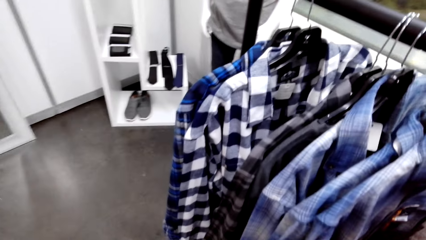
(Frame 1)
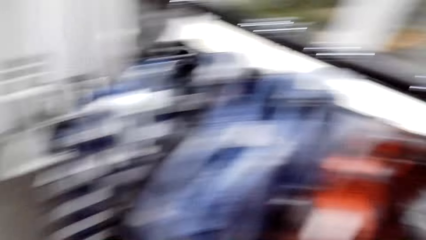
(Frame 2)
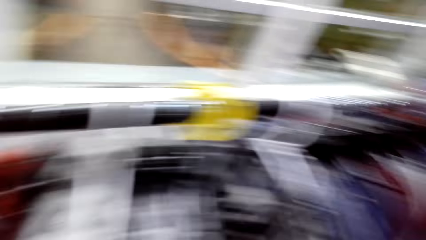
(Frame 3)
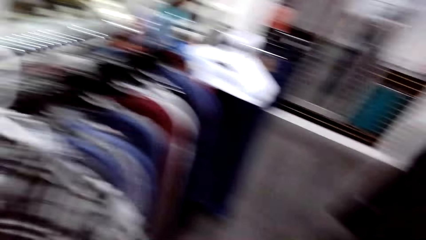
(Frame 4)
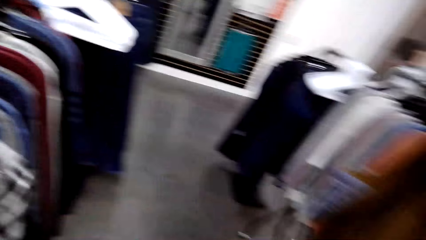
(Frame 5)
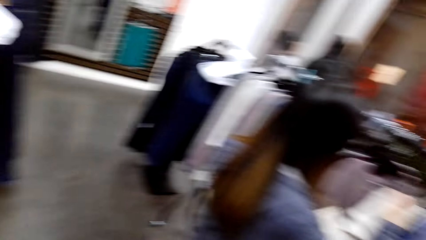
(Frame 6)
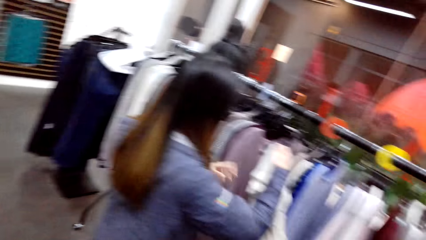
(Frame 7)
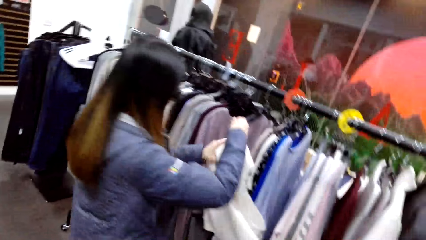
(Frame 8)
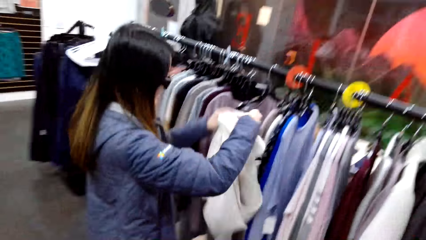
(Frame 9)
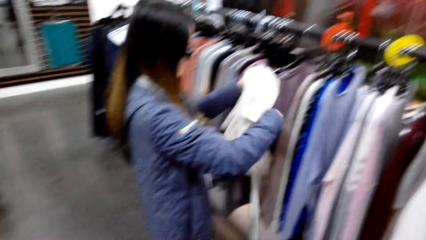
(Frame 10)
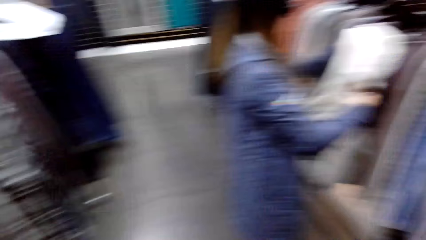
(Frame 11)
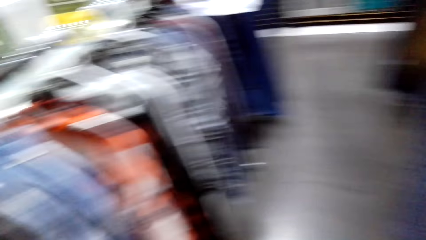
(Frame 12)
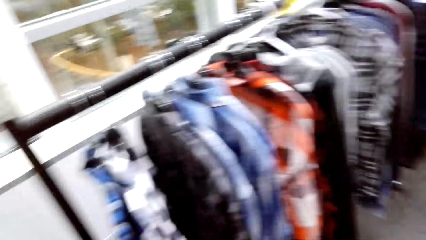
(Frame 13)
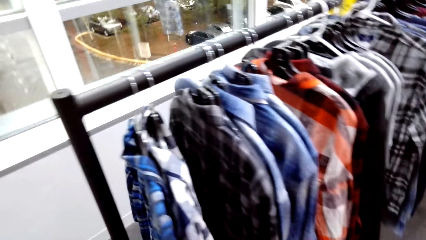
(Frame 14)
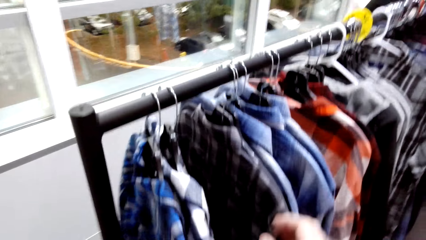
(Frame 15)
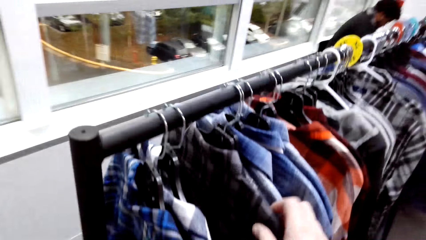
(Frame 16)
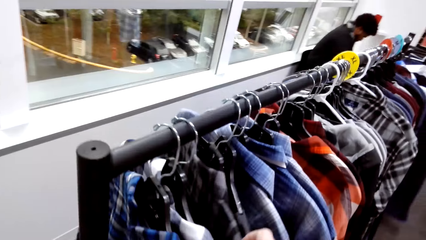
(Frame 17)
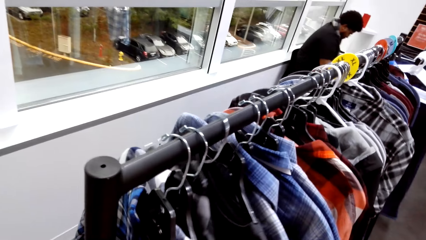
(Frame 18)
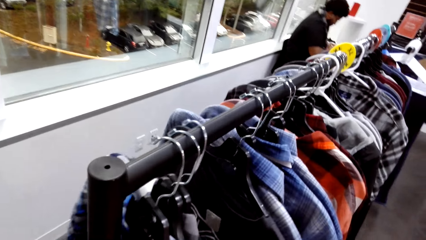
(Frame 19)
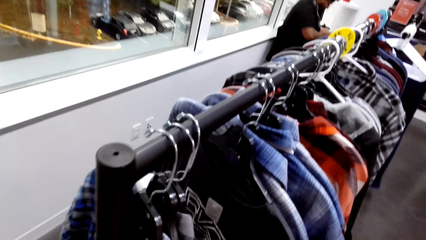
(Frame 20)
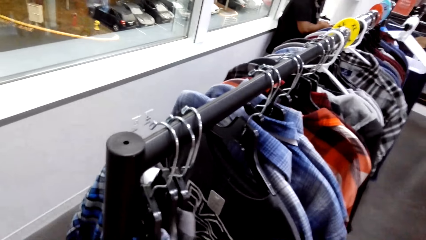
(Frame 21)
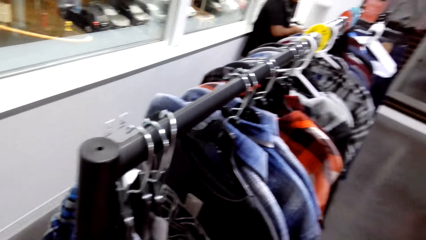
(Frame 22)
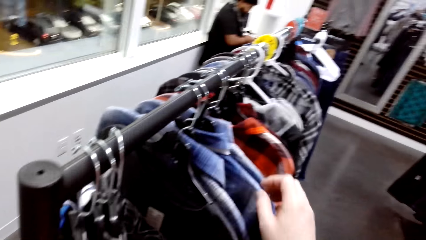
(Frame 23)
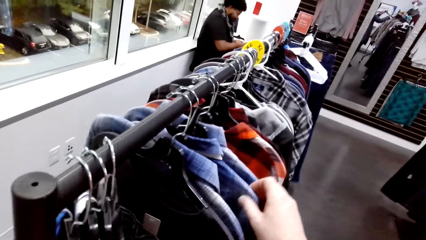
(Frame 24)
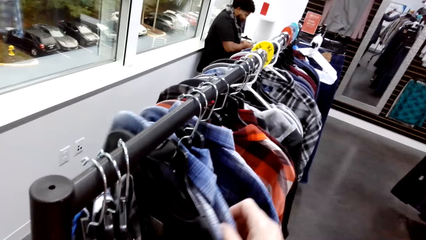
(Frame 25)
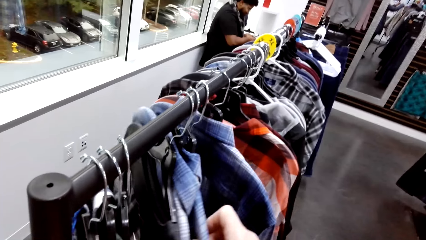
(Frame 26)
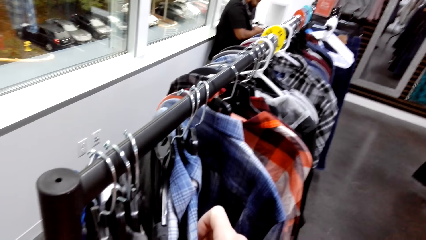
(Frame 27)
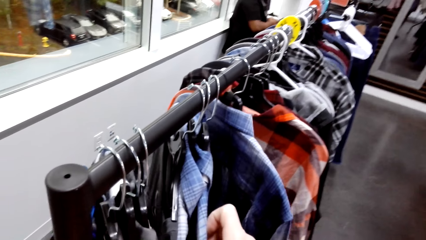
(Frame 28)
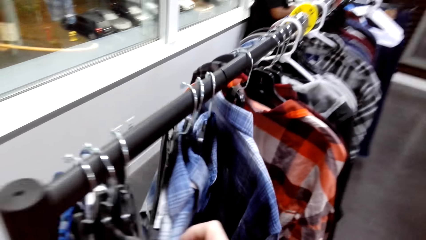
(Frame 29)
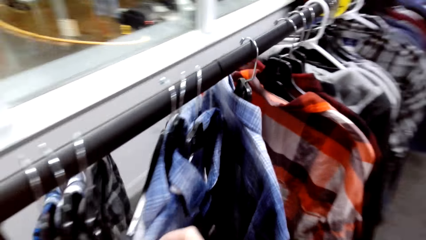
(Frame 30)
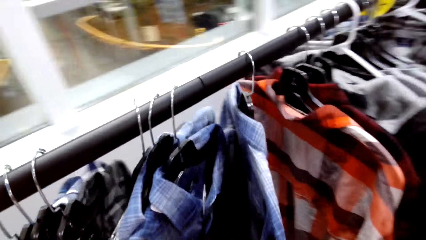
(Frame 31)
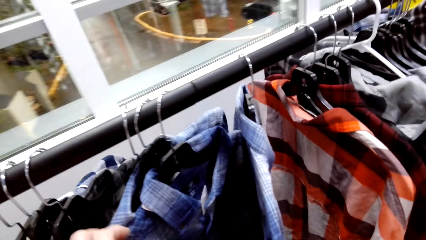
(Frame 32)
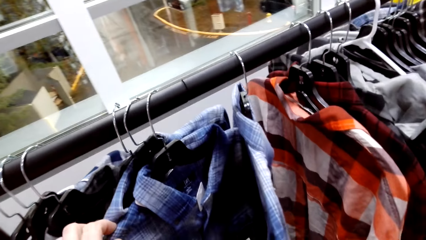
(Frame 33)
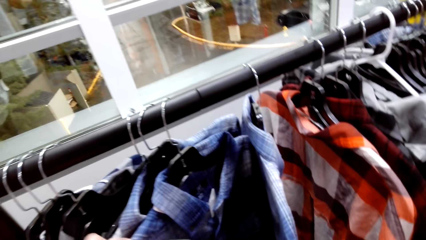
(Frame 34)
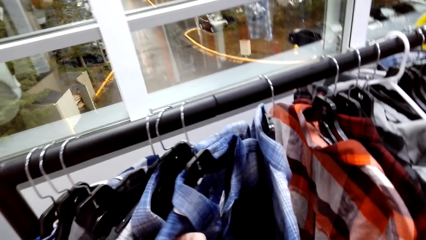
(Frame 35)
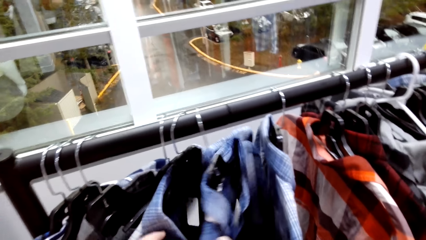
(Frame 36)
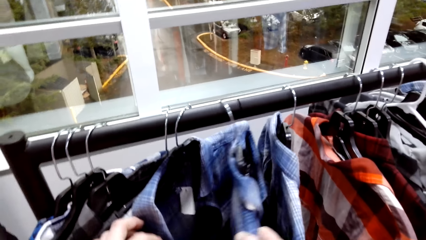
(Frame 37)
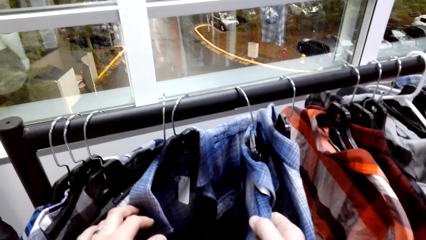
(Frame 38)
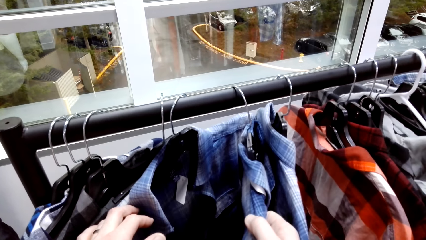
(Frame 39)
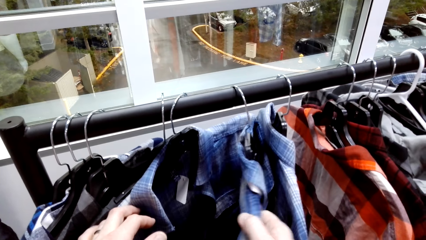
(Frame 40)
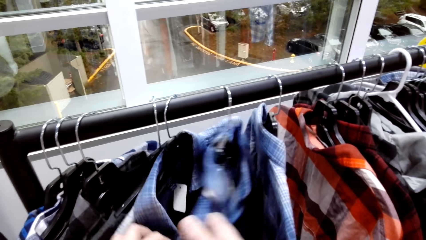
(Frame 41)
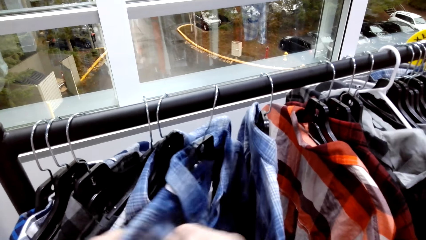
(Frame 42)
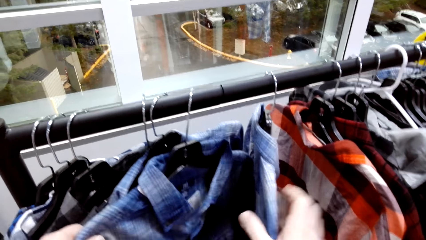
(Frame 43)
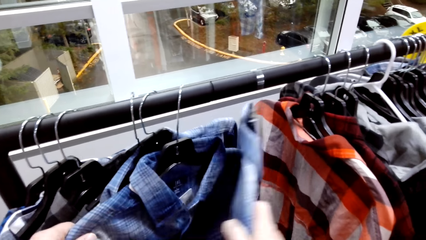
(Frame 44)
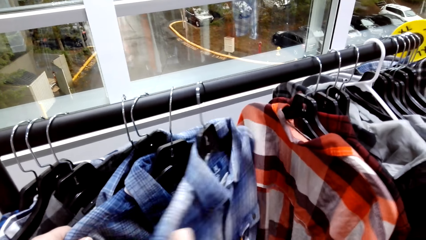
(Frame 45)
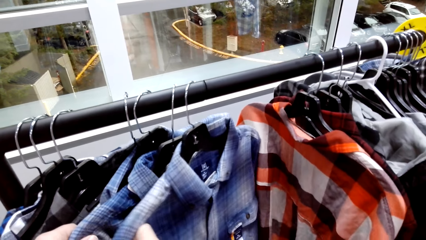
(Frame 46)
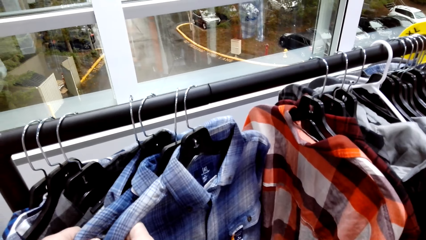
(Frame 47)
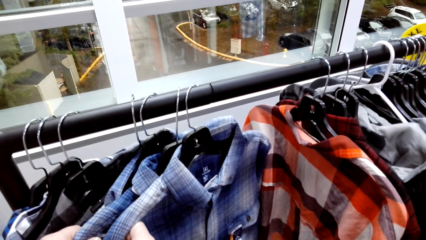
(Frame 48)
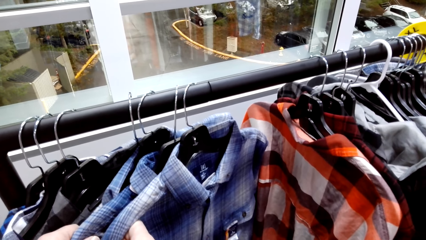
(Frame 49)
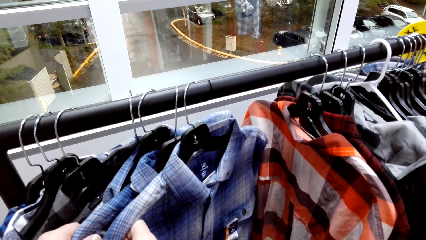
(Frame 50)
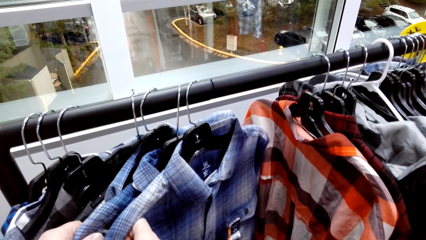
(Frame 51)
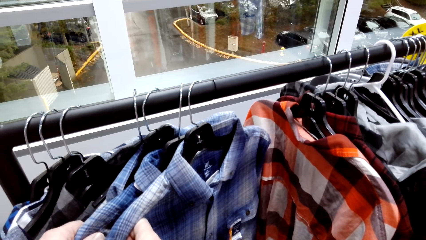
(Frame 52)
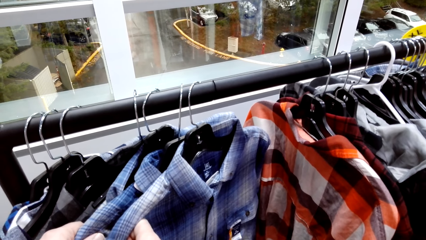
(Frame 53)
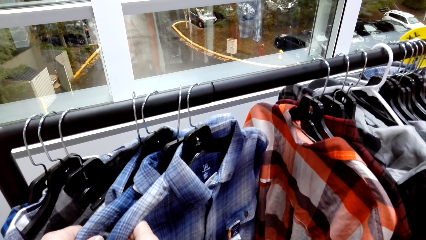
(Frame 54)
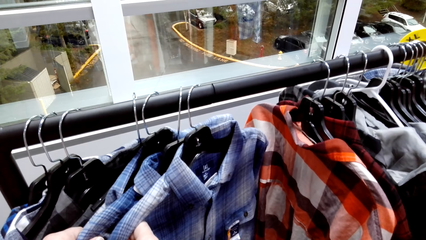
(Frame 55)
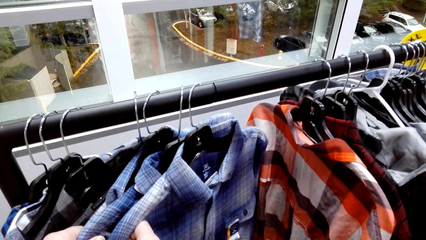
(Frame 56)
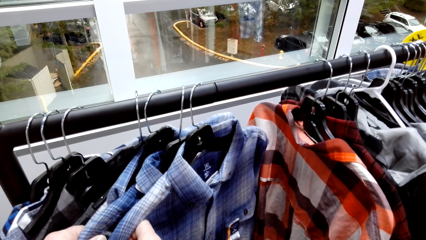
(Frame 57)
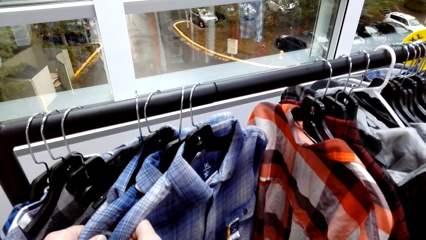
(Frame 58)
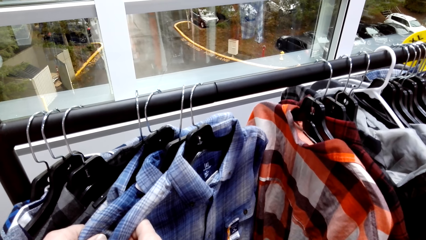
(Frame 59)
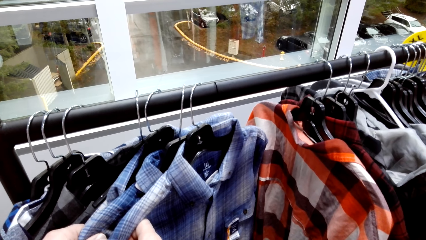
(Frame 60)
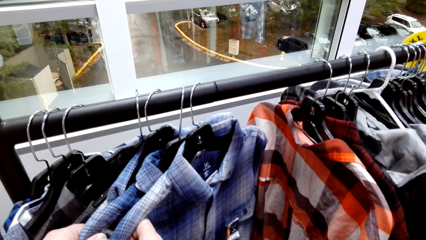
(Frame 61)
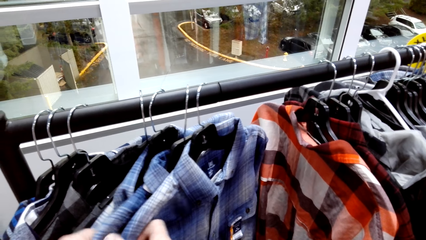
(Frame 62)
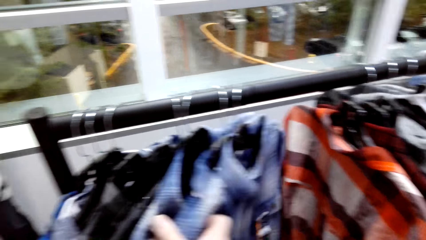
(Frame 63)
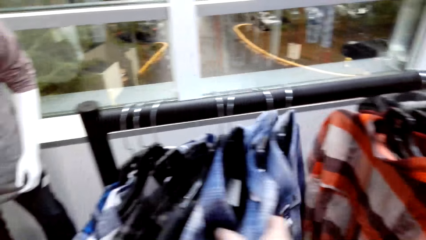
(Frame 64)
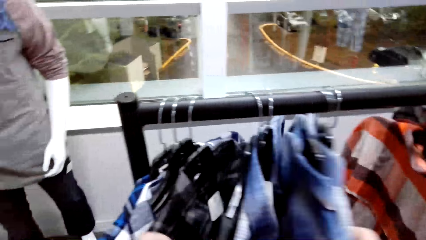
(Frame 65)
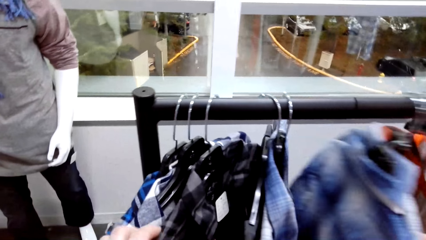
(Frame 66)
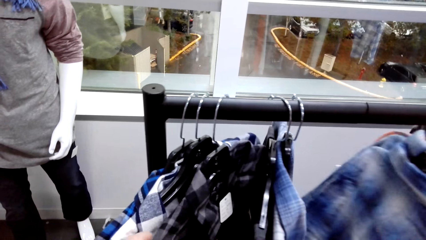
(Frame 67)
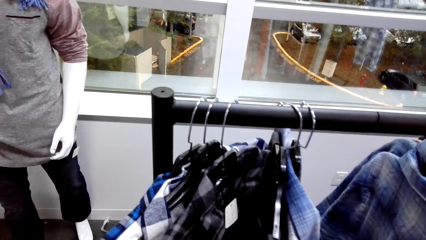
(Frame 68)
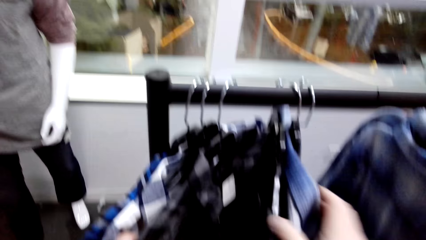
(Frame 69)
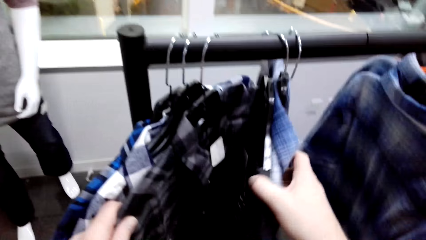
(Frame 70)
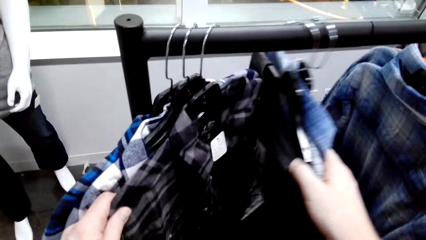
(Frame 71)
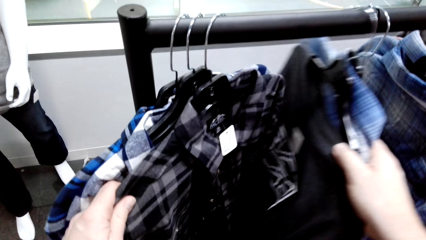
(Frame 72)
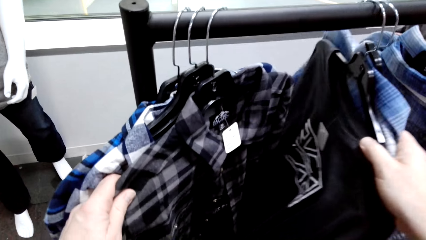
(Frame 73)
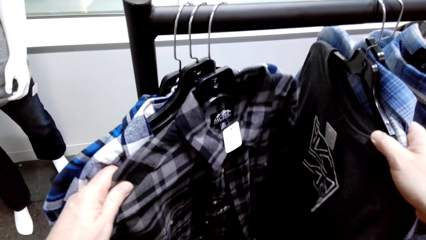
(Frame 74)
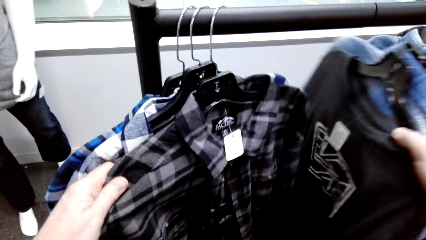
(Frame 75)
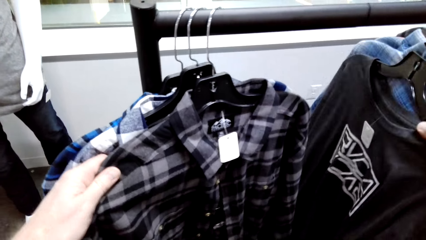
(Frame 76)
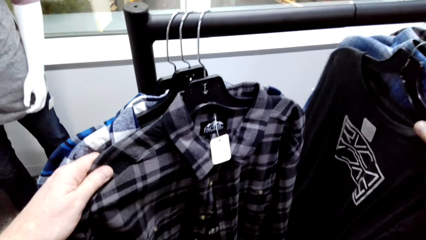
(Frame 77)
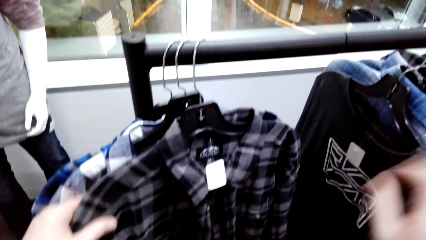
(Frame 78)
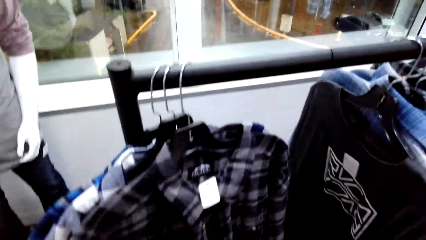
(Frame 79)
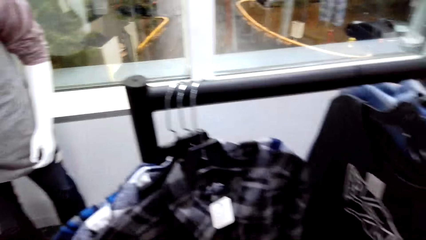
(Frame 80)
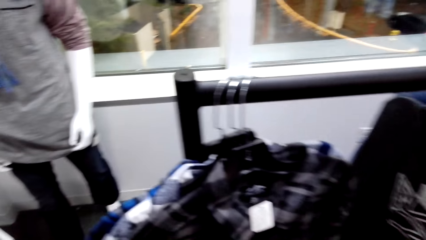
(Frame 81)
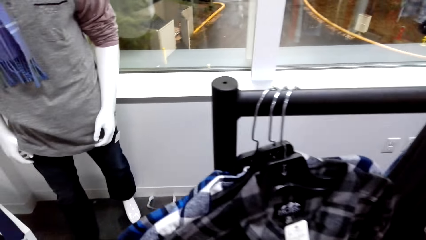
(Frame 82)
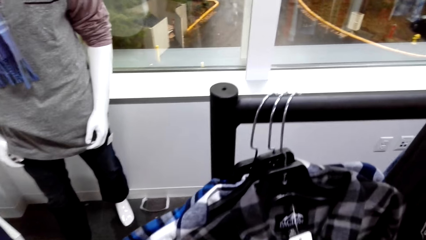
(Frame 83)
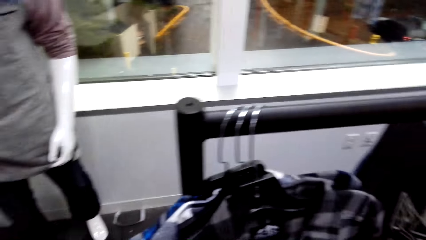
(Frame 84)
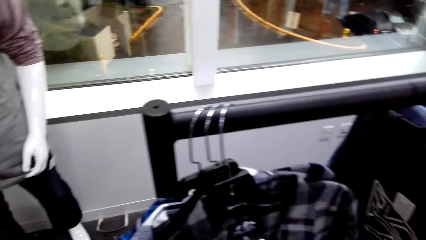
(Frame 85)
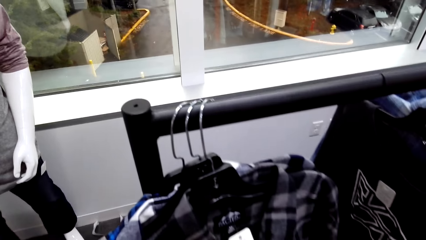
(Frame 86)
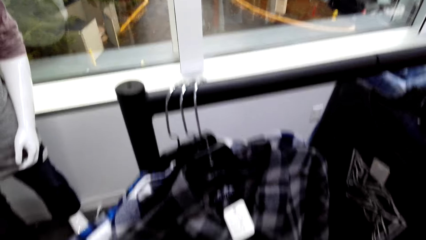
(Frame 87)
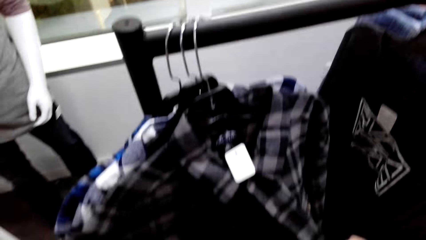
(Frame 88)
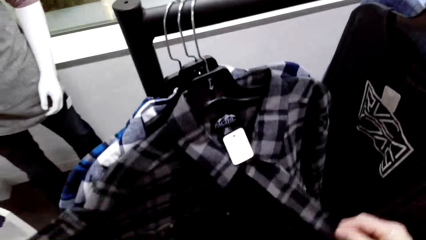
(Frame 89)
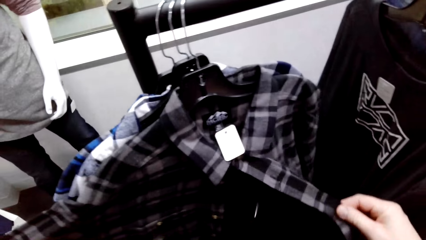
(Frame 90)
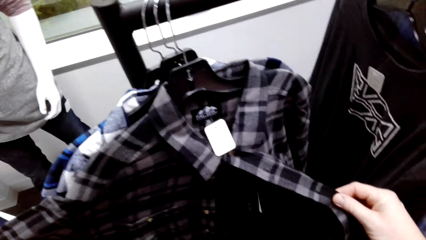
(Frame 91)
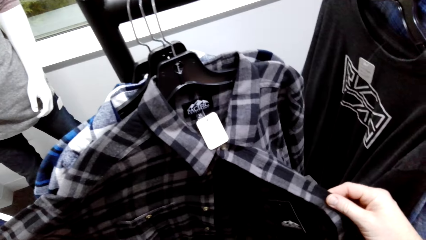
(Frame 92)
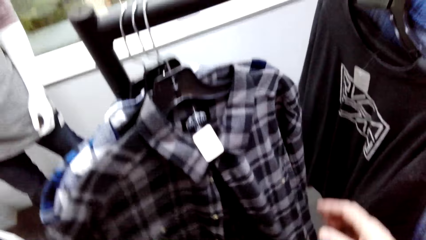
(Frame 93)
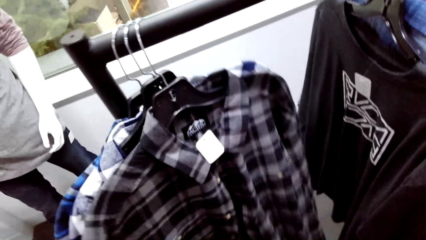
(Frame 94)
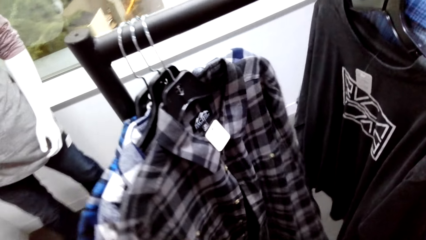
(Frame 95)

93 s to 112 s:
A woman holds a top. The camera wearer moves a shirt on the hanger.
